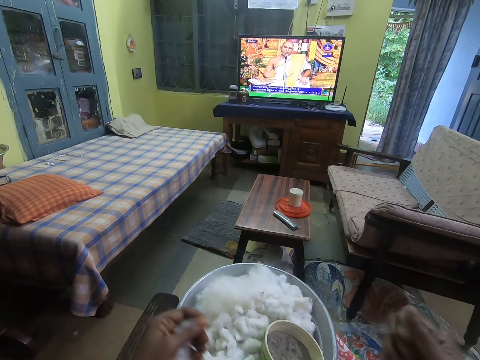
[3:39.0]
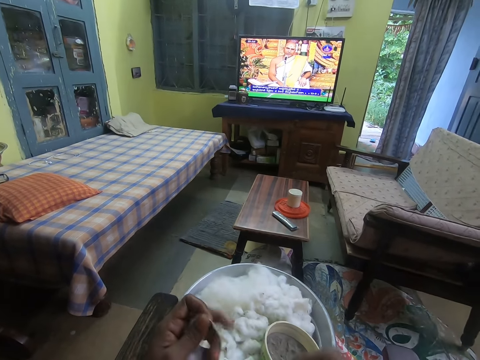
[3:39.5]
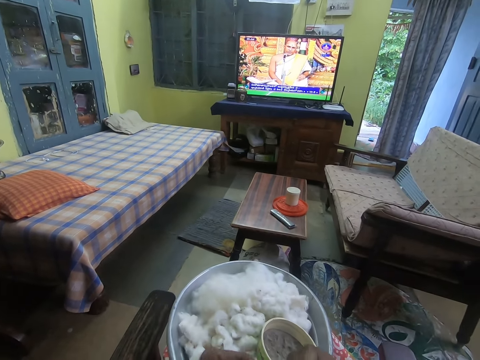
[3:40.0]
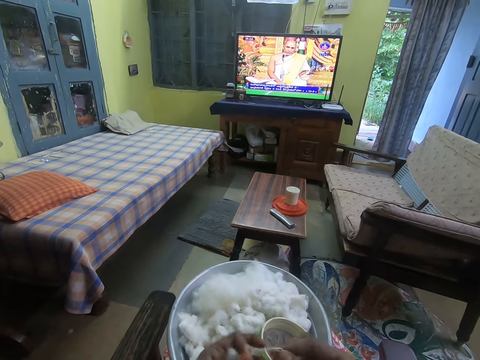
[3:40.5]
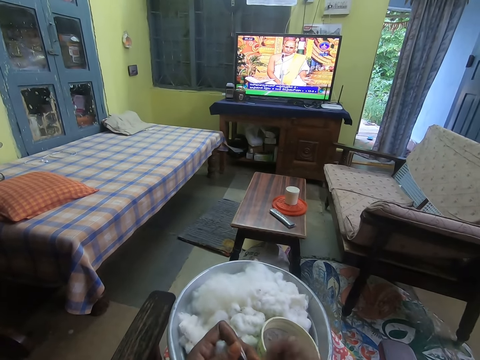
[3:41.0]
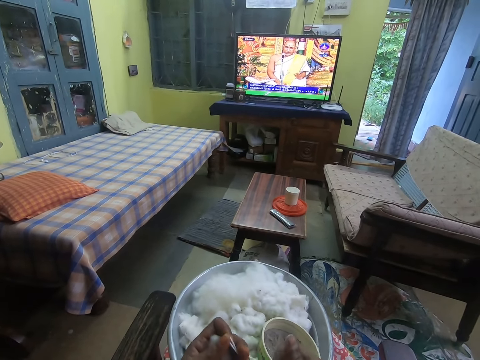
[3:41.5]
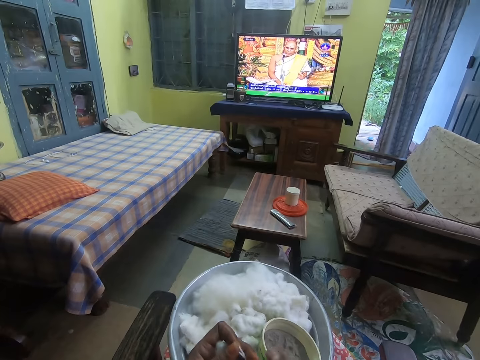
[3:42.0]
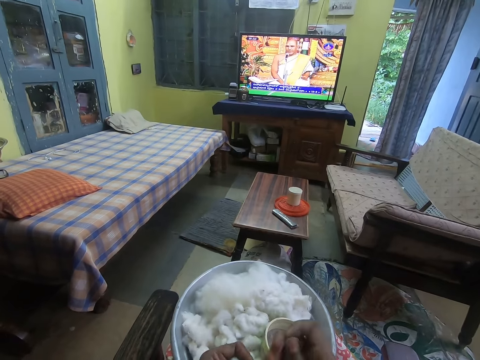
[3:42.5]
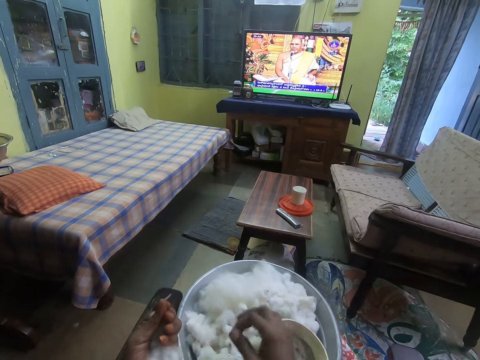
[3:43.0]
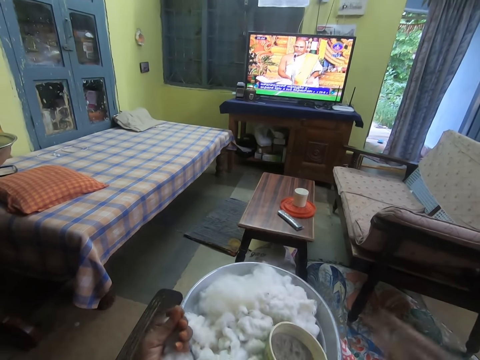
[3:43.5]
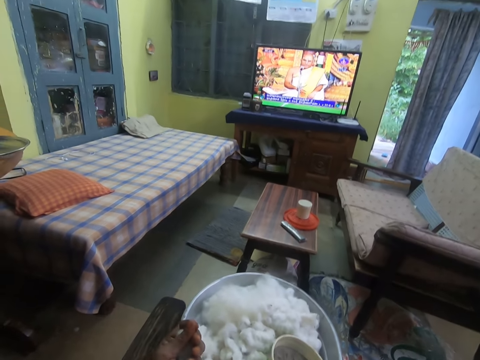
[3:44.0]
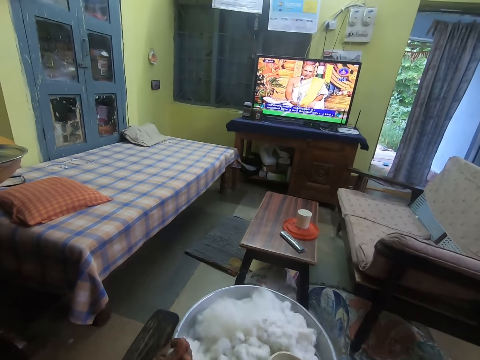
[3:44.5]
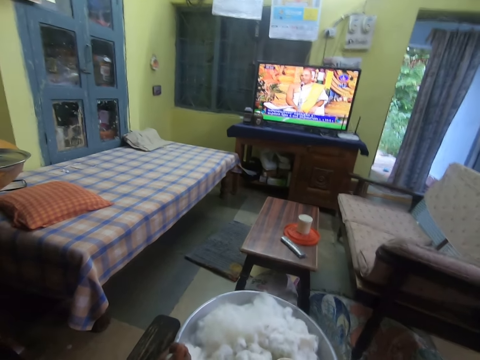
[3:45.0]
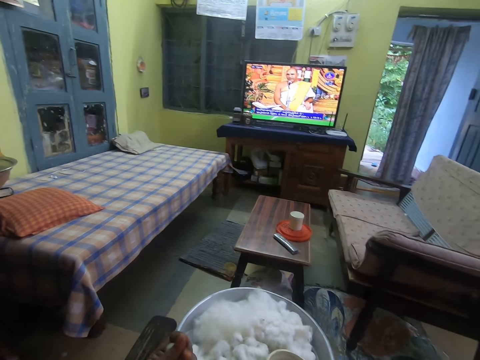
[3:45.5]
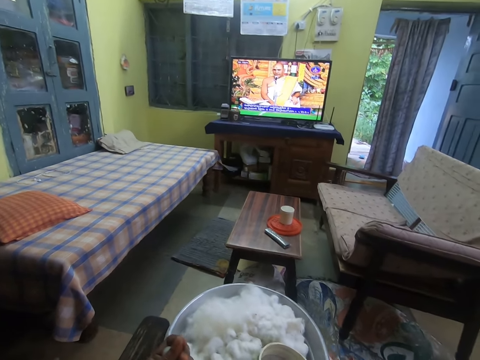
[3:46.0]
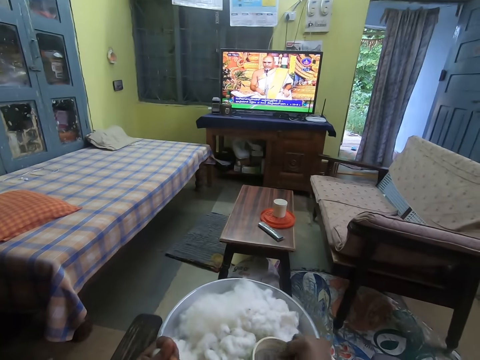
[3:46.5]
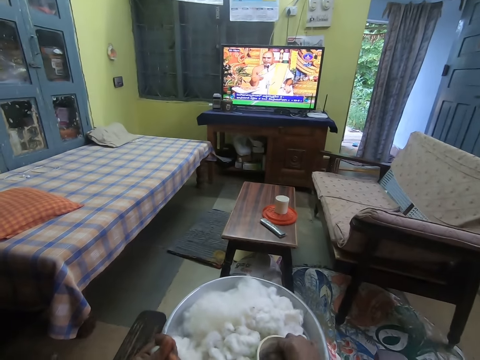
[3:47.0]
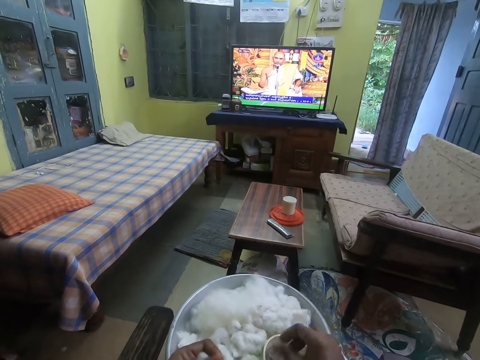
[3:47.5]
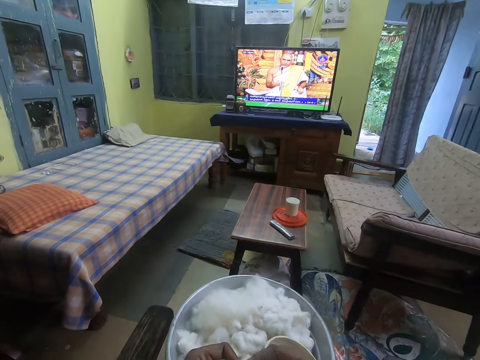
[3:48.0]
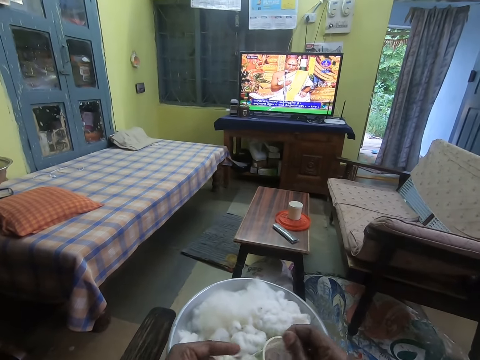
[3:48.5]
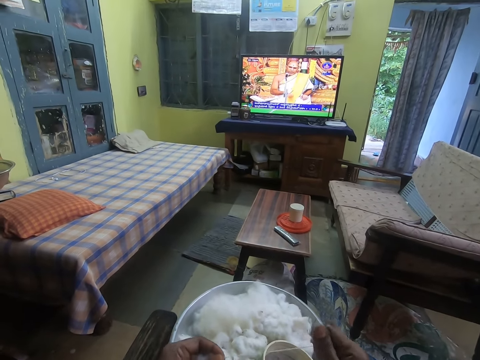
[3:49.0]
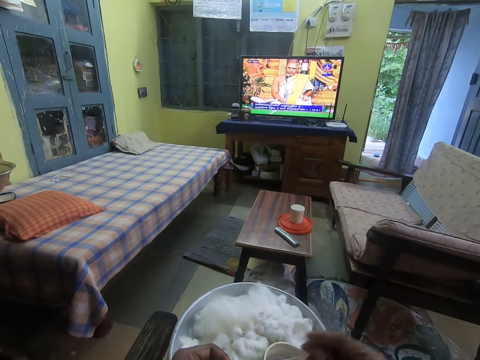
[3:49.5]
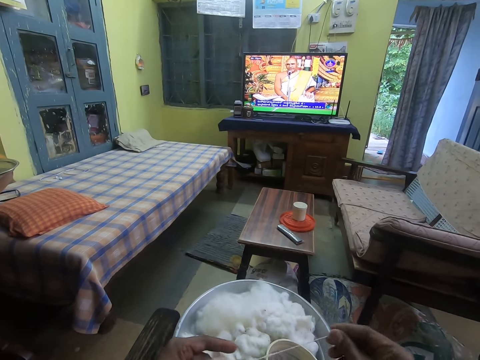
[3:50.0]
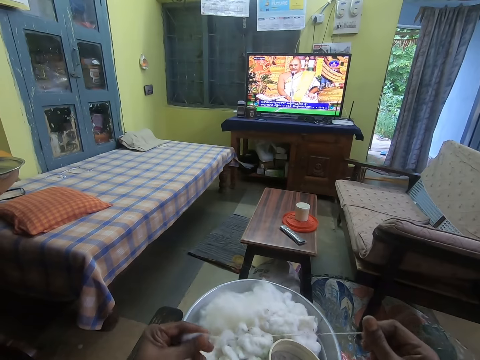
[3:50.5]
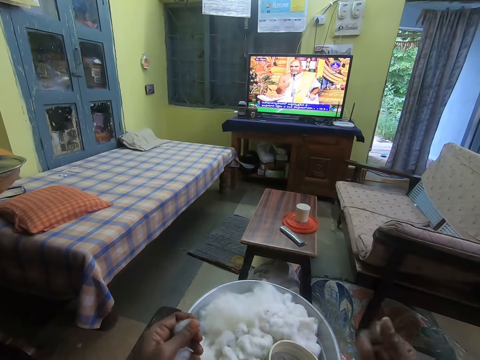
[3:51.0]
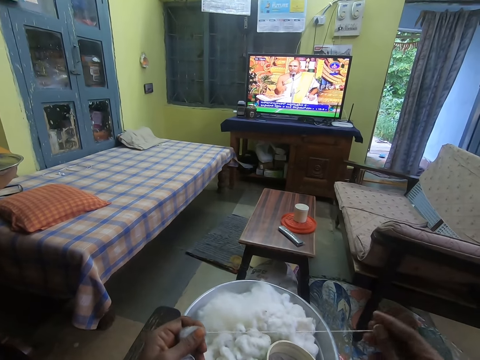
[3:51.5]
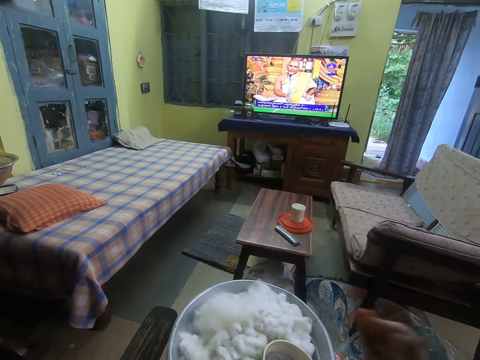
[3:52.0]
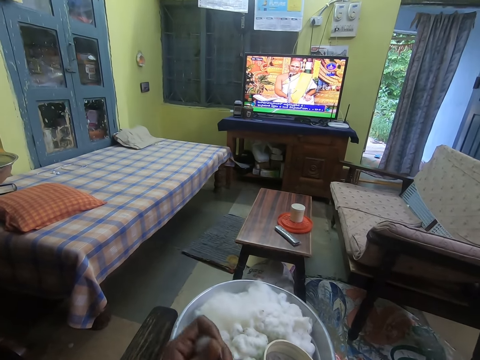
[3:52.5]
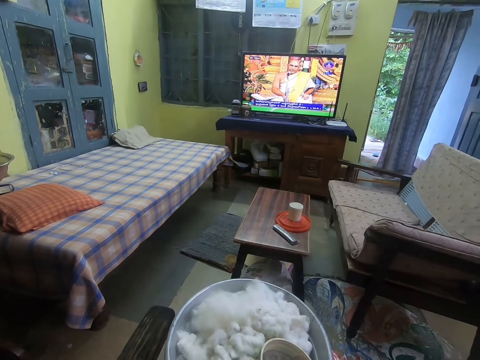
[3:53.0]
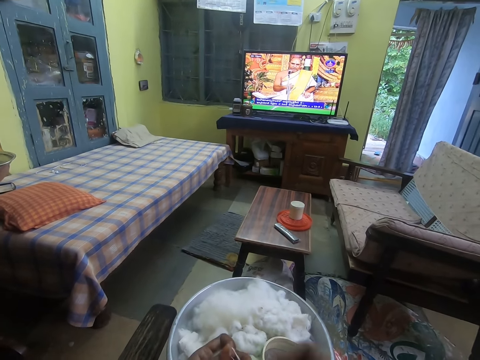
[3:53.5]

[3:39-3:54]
The camera wearer touches her face with her left hand. She lifts her right hand up. She rubs her right hand in the bowl of powder on her lap. She puts her right hand in the bowl with powder. She gins the piece of cotton with her hands. She prepares a thread from cotton wool.

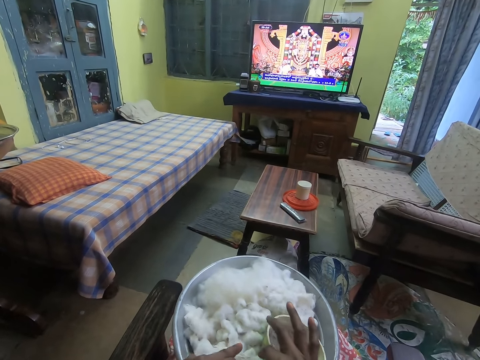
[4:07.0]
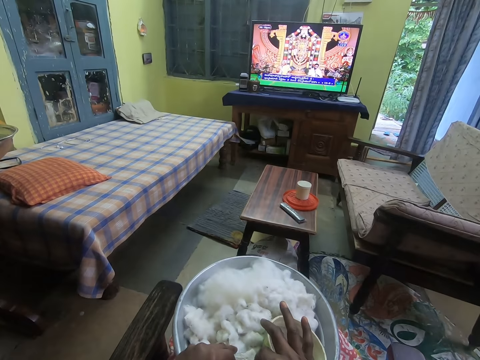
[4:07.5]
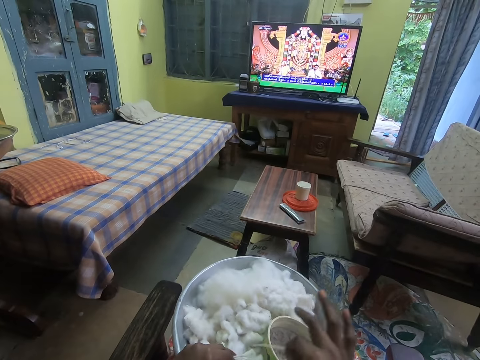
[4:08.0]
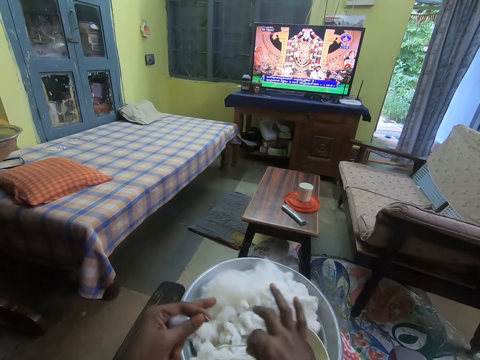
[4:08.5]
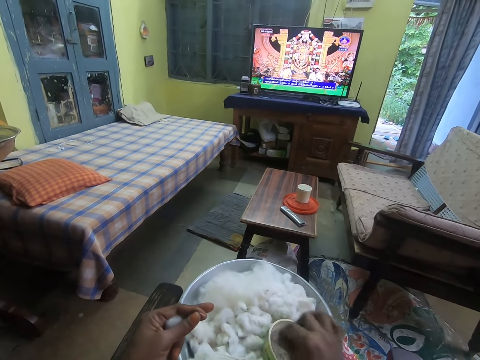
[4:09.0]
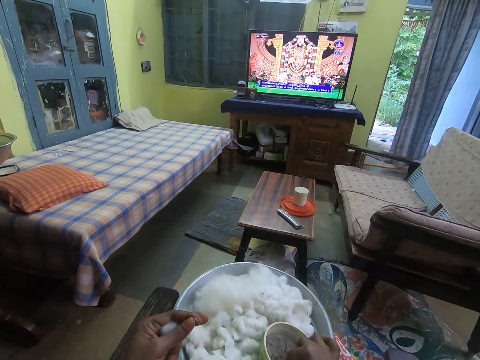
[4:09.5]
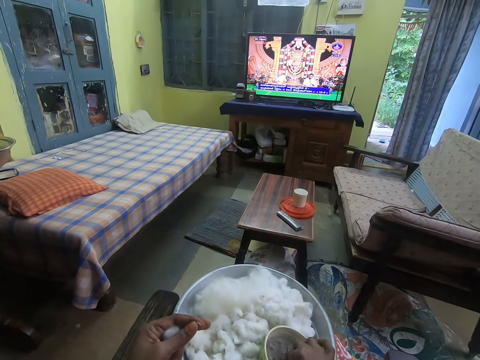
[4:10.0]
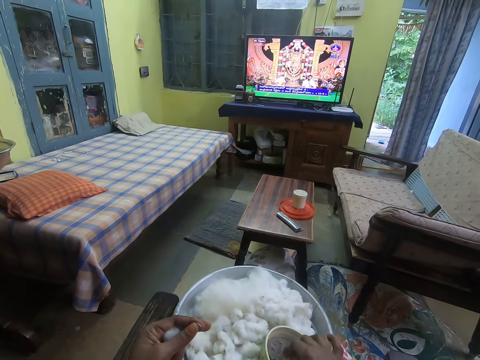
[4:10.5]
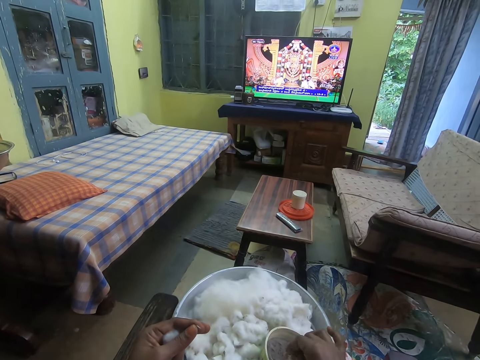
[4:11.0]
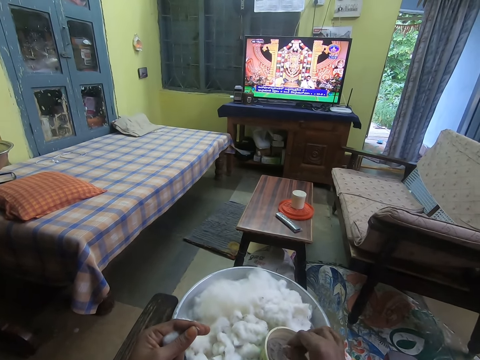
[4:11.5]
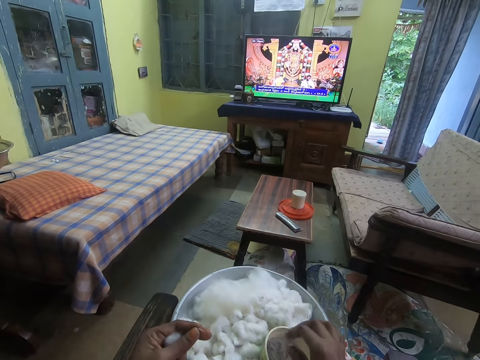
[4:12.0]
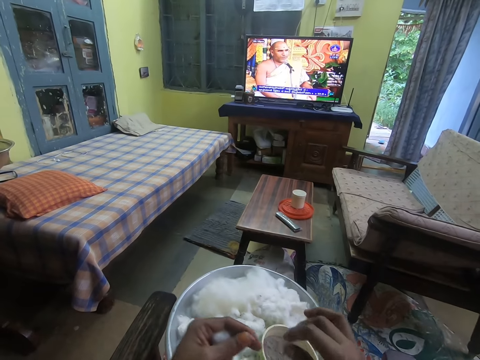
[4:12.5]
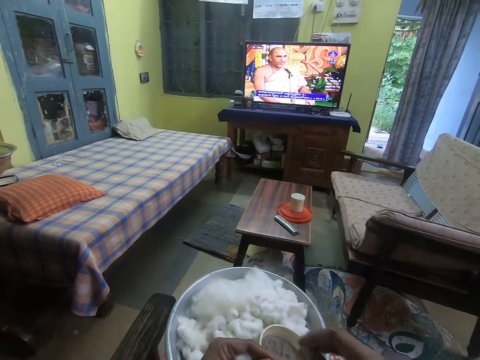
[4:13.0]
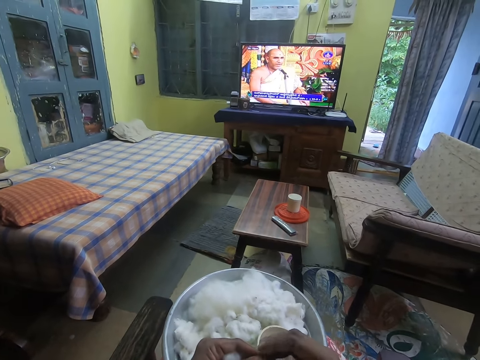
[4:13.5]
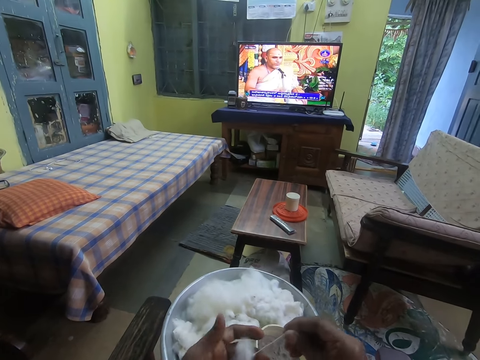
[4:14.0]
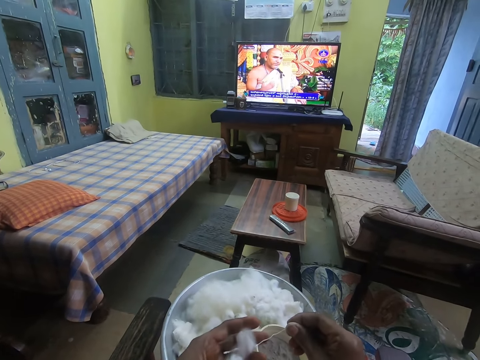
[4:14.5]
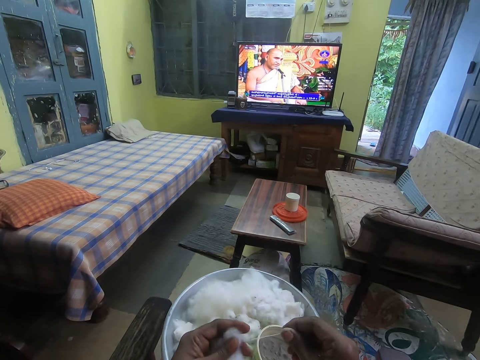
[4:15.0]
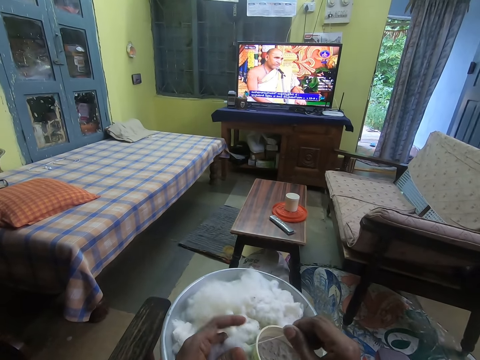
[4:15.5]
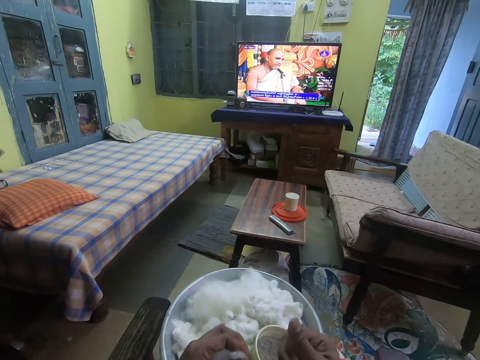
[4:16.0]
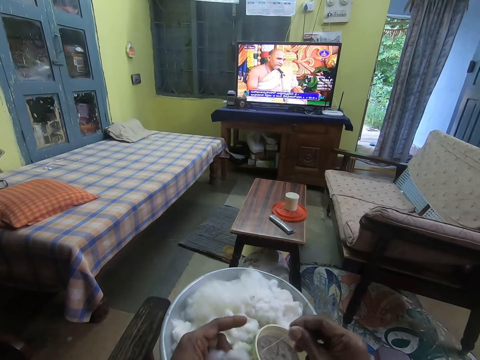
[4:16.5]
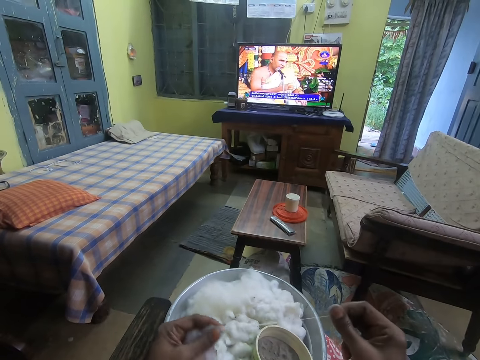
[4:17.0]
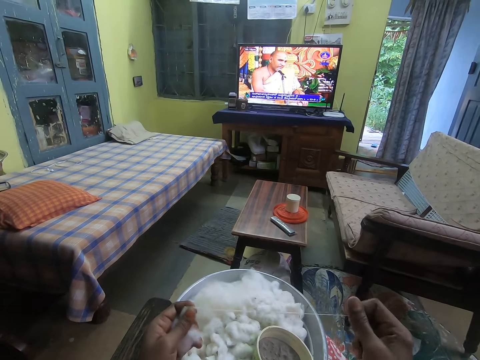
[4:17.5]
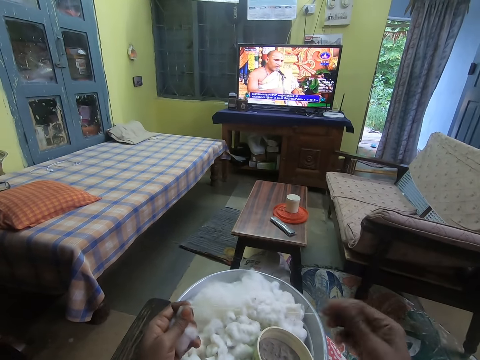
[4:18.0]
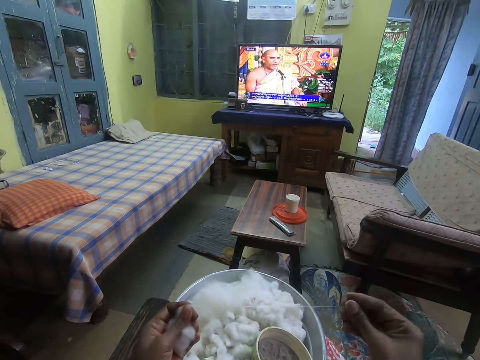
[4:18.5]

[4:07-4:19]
The camera wearer rubs her right hand in the bowl of powder on her lap. She puts her right hand on the bowl with the powder. She gins the piece of cotton with her hands. She prepares a thread from cotton wool.
